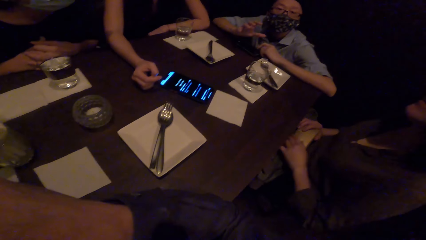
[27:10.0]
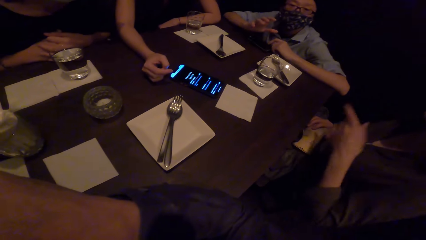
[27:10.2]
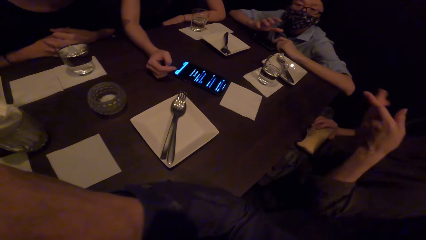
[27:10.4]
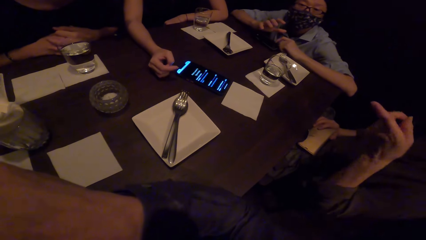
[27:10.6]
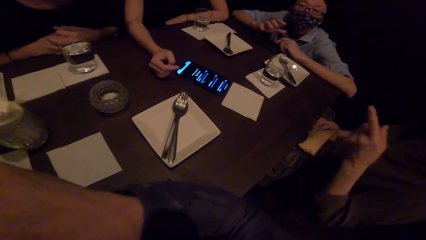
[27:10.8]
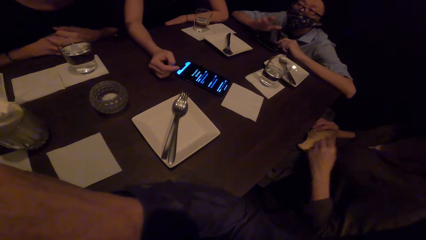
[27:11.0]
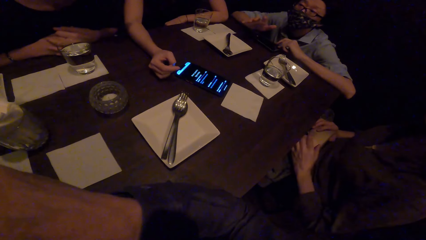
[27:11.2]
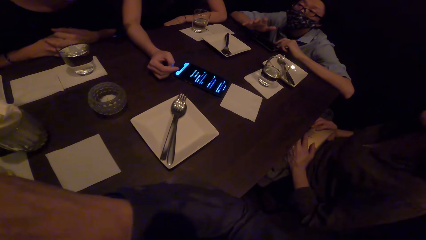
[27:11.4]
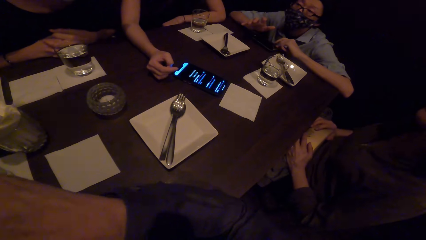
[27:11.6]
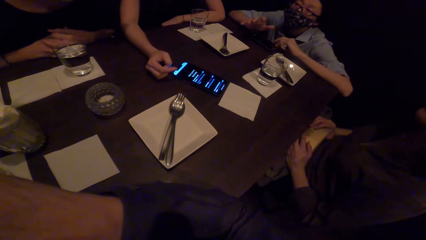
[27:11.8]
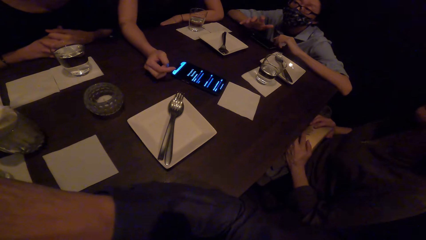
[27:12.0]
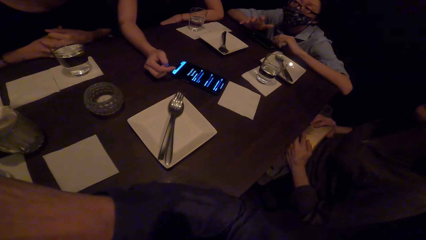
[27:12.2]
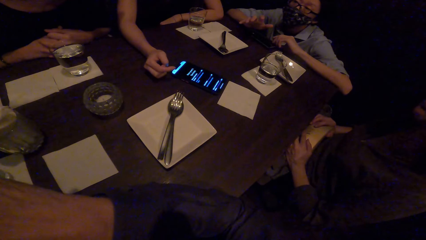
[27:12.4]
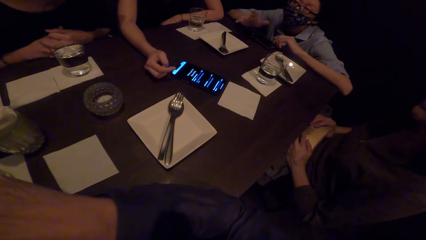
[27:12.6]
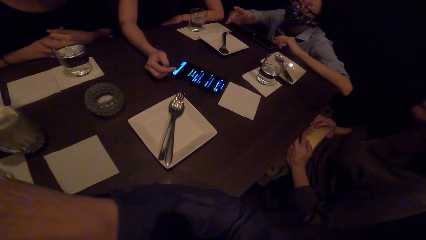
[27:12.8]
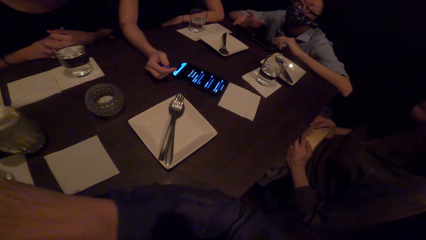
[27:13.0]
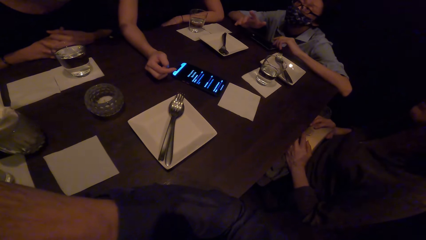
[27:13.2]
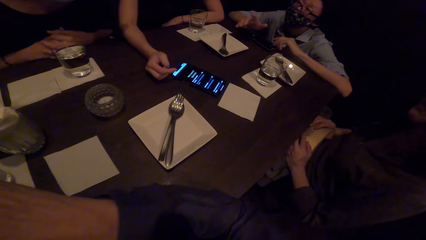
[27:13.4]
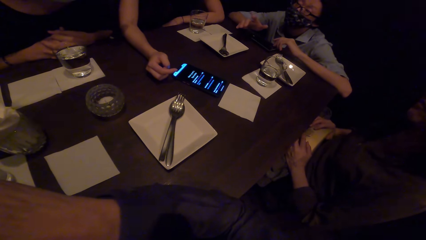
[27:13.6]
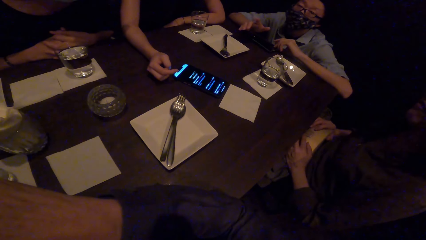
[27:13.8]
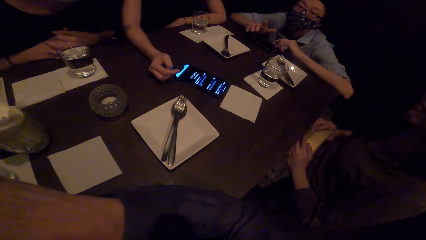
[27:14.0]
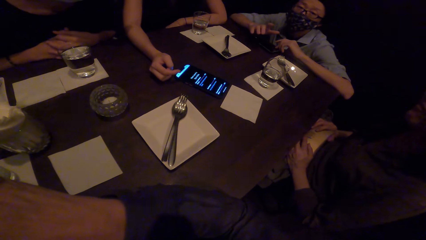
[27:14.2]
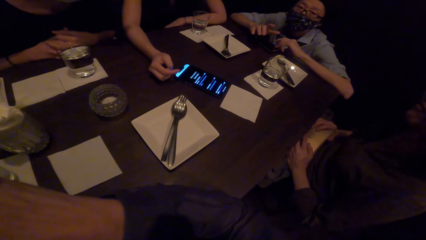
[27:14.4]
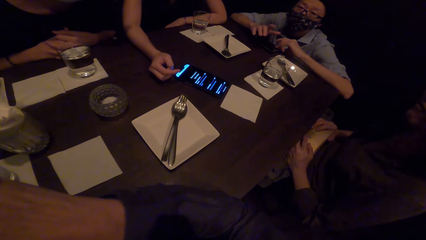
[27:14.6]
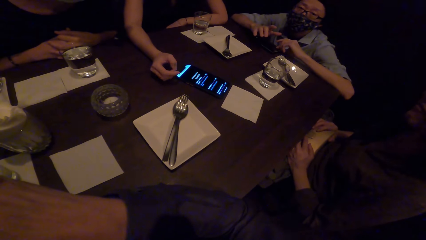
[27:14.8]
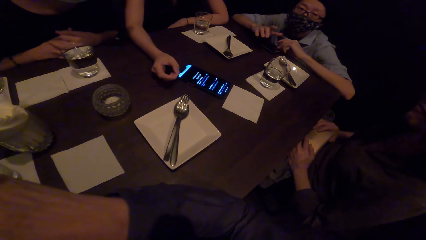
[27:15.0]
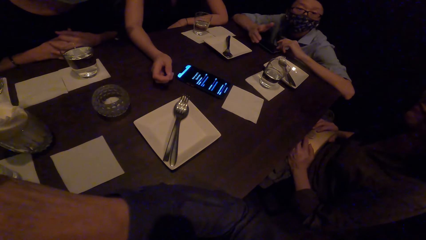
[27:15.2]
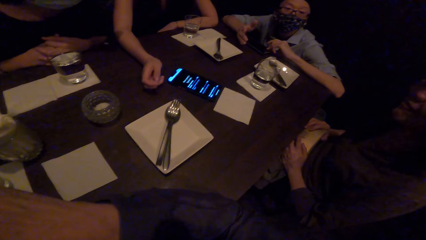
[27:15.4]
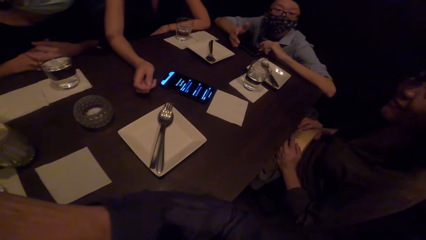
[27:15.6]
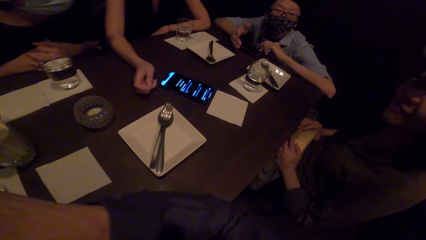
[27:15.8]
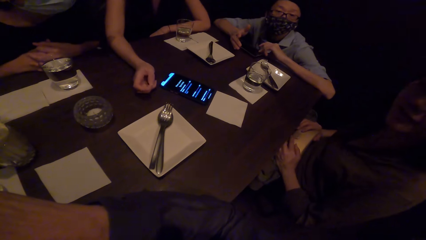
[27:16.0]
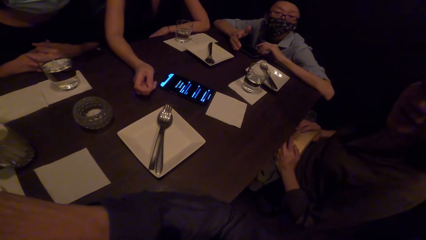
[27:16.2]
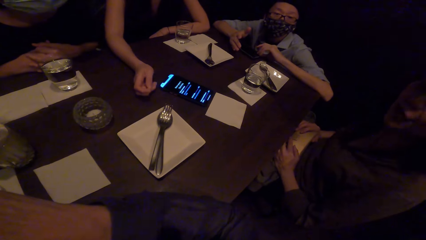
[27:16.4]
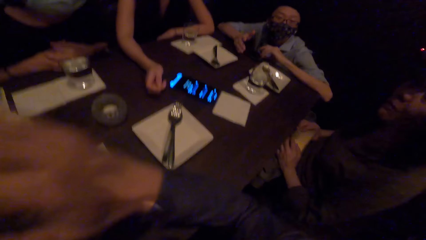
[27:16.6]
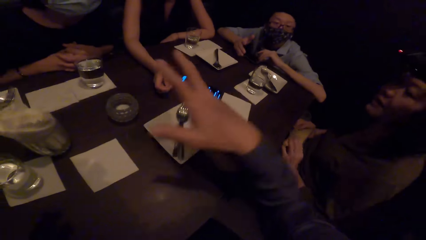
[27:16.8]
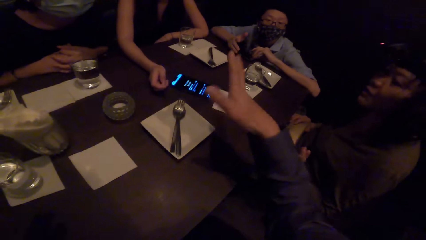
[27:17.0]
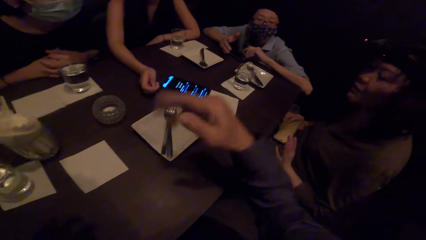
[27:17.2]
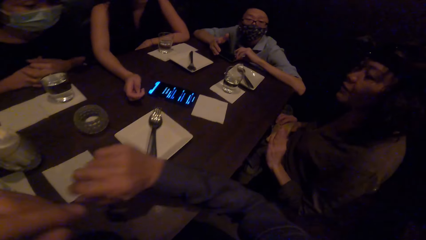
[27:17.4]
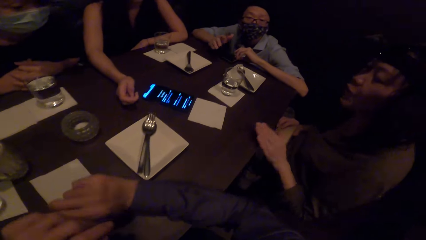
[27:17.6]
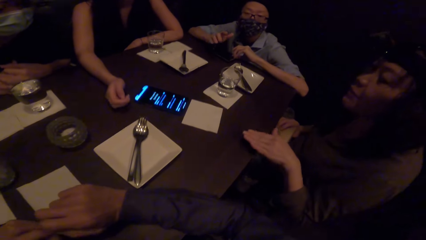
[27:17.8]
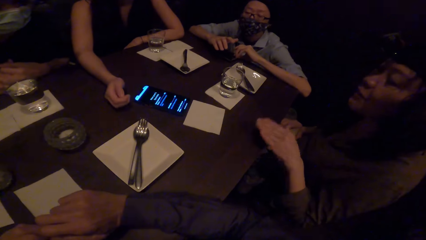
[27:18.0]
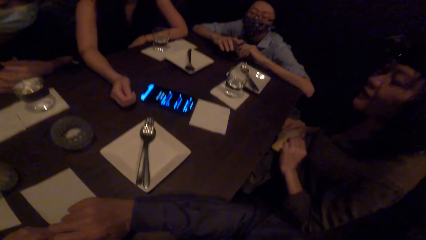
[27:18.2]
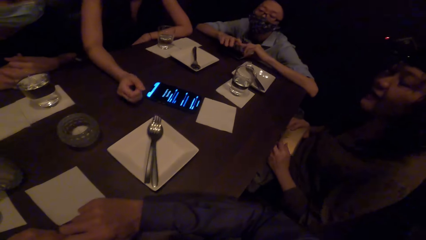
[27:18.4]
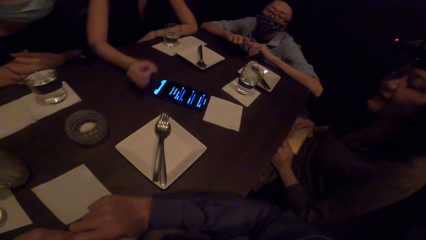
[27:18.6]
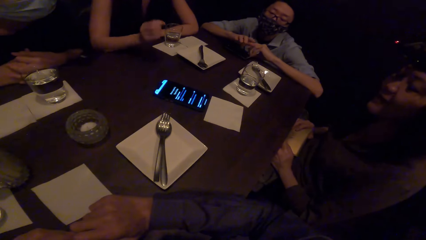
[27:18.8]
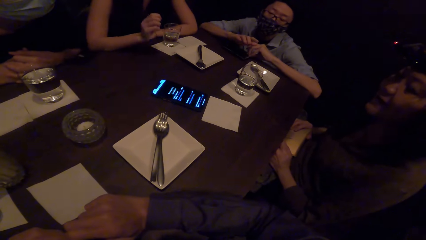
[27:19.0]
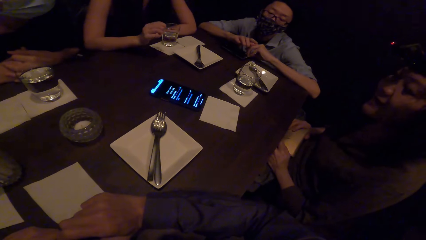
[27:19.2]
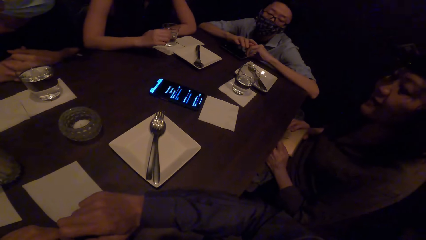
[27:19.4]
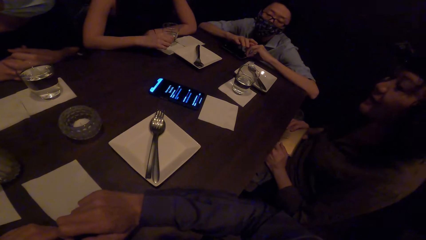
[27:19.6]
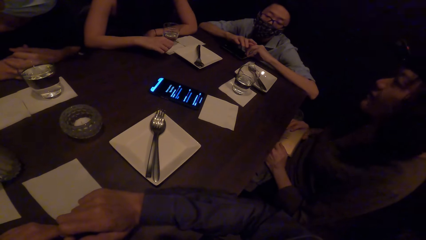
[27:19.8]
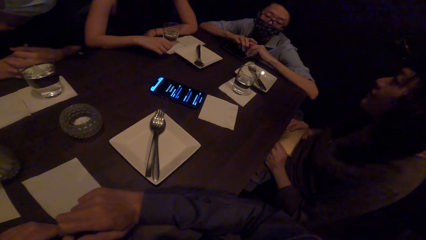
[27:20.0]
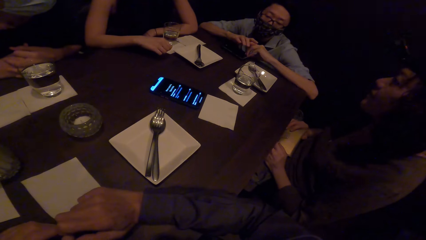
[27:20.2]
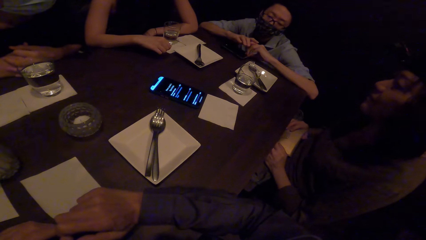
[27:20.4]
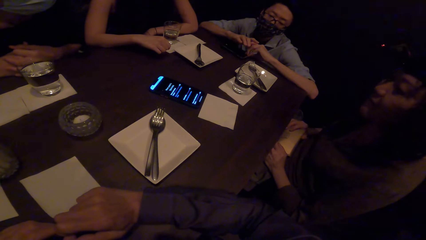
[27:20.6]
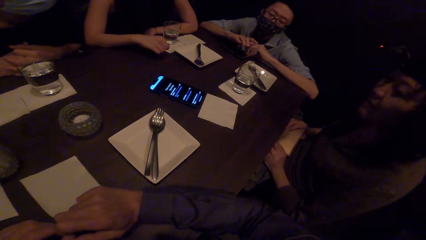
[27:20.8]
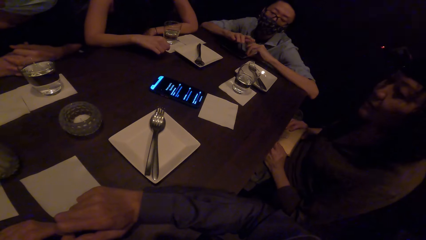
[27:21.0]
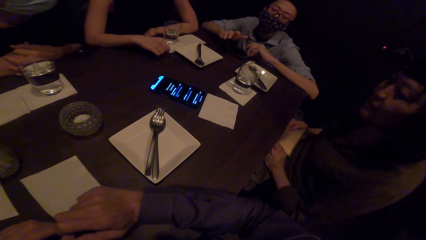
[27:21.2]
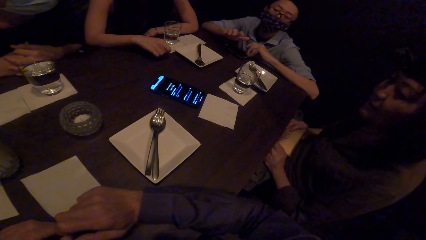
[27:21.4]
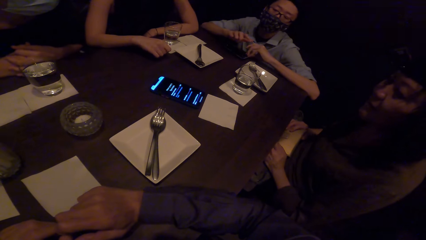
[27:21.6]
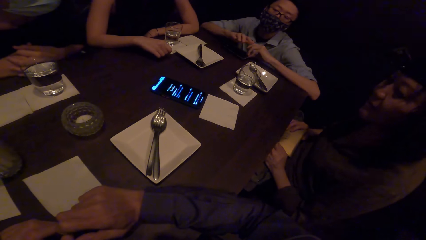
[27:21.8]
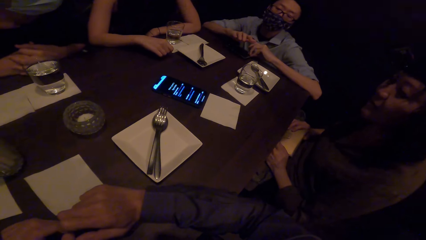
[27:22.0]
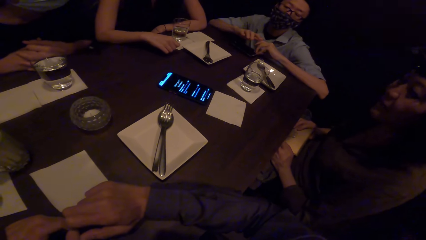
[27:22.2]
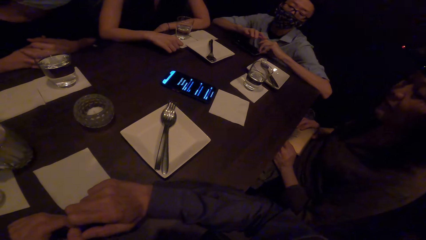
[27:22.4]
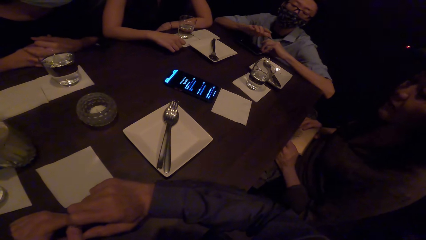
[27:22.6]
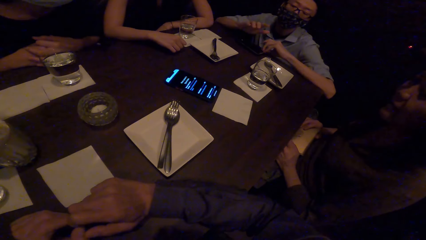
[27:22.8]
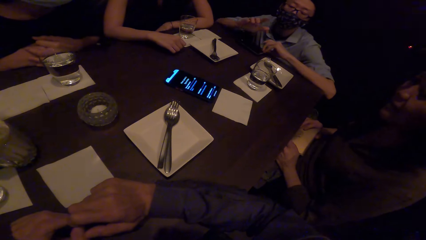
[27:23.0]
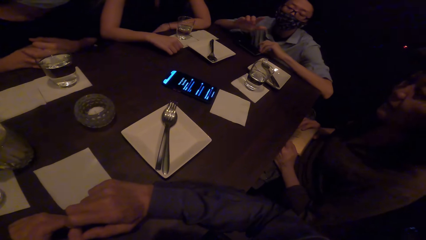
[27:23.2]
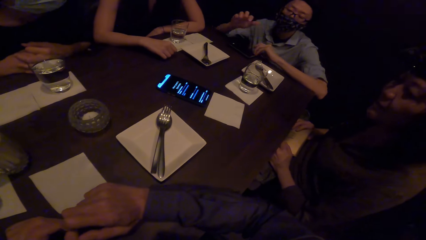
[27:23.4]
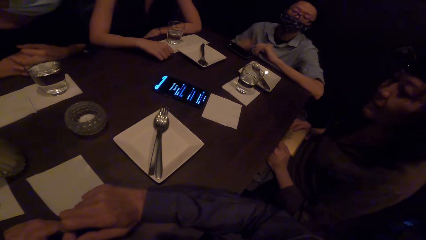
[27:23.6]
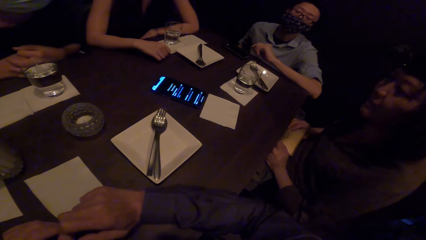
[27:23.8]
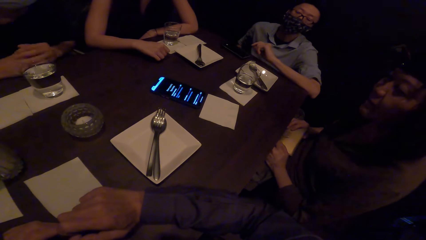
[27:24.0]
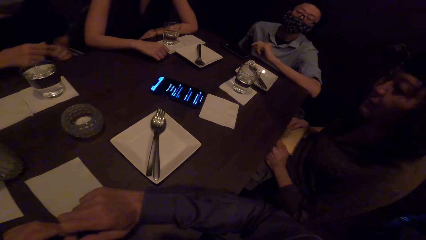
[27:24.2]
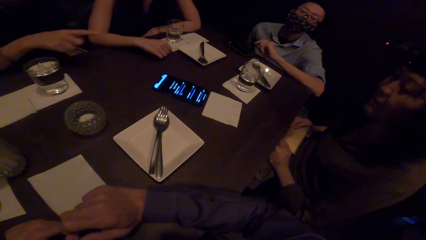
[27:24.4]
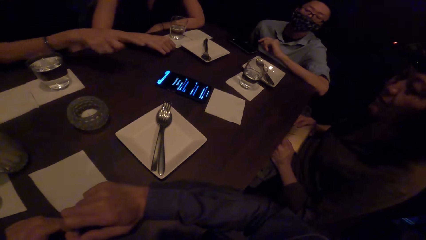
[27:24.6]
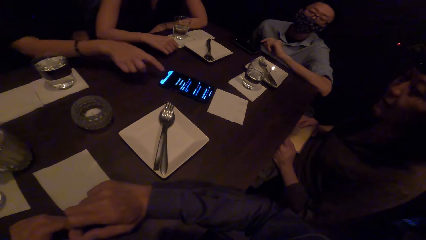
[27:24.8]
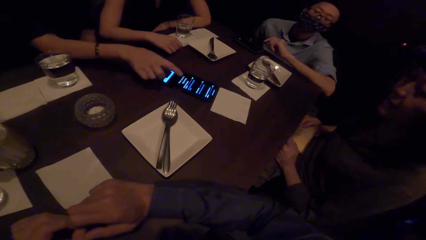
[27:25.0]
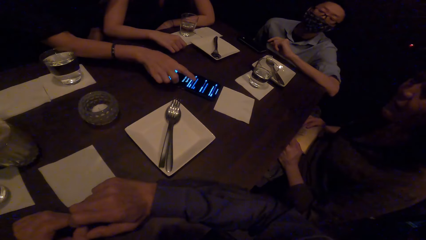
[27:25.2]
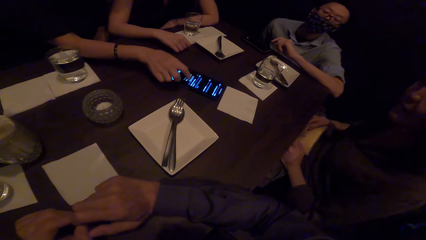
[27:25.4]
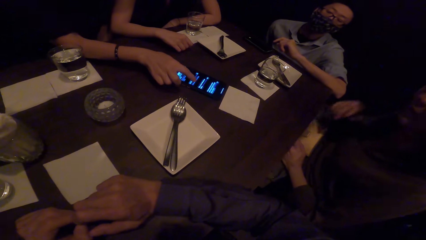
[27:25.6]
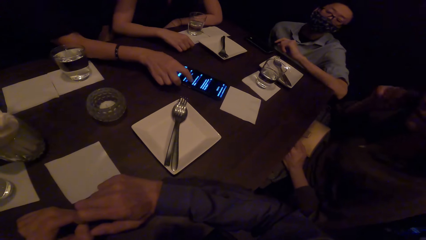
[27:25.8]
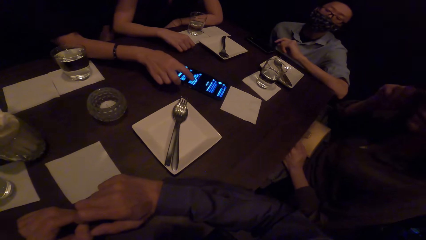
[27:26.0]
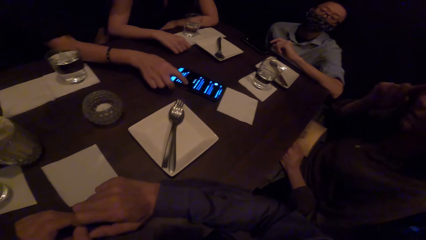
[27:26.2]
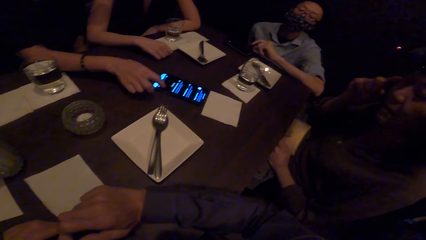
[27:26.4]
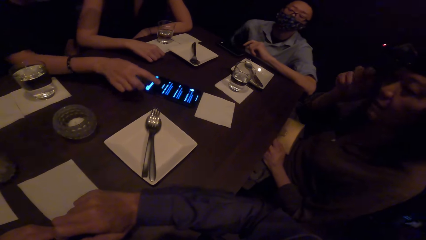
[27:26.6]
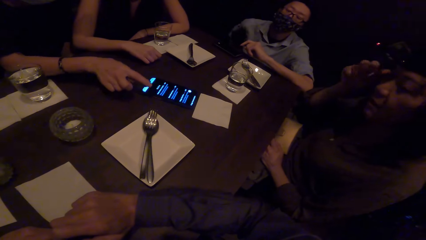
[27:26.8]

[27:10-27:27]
A lady gestures and converses. A male does a hand movement. A man dialogues with ladies and another man. Another lady scrolls the mobile phone.
